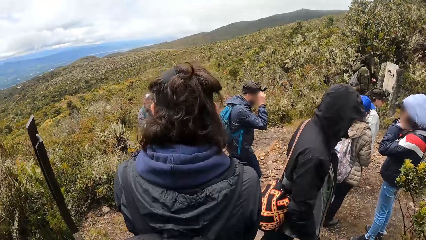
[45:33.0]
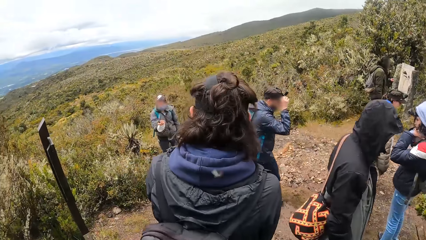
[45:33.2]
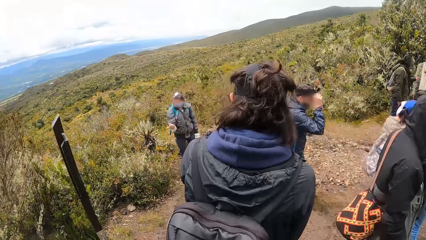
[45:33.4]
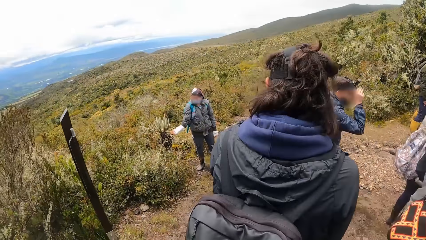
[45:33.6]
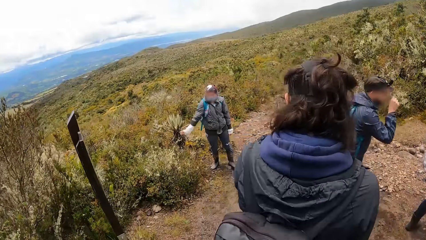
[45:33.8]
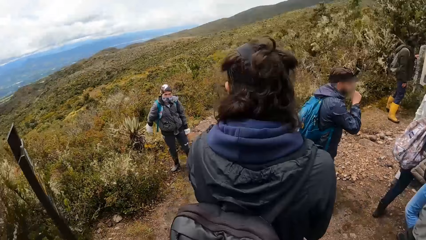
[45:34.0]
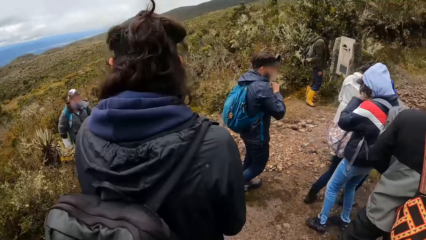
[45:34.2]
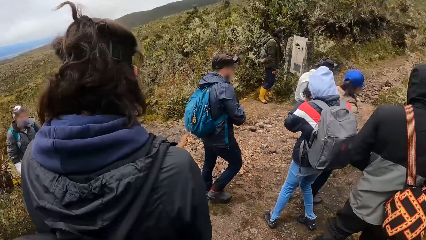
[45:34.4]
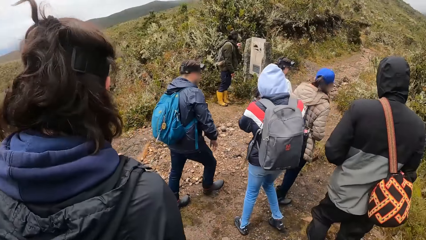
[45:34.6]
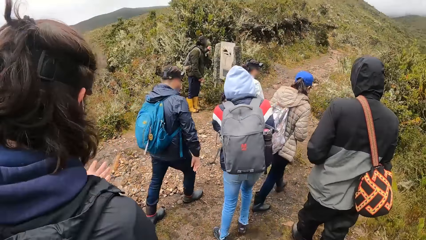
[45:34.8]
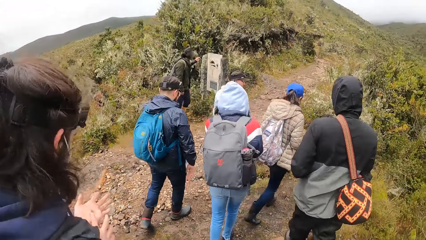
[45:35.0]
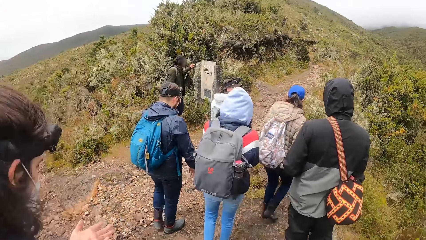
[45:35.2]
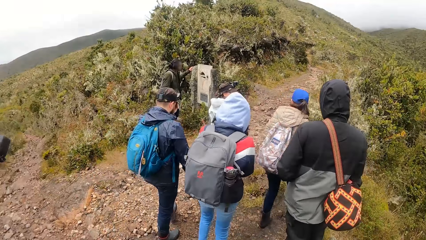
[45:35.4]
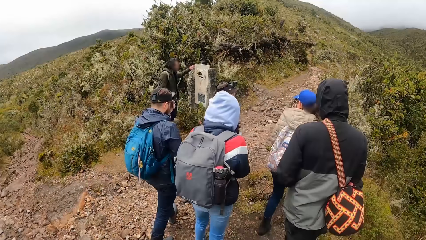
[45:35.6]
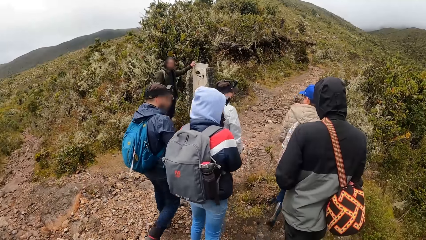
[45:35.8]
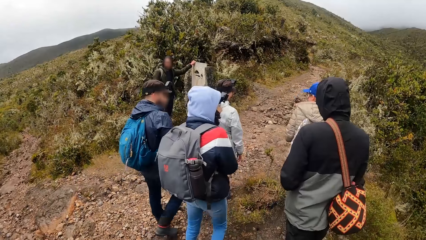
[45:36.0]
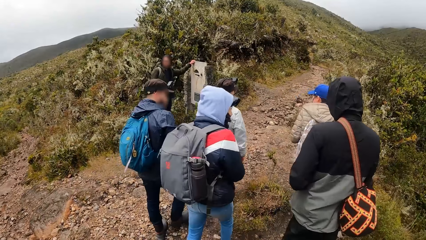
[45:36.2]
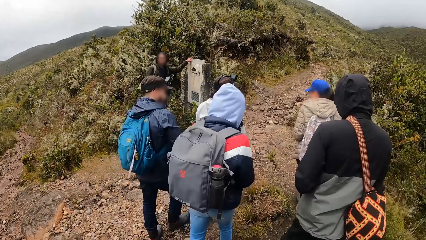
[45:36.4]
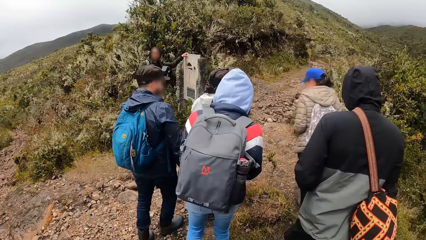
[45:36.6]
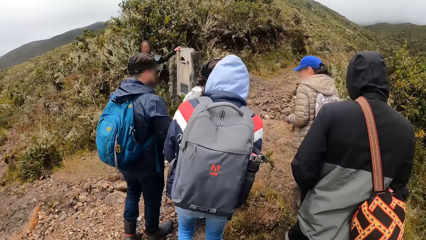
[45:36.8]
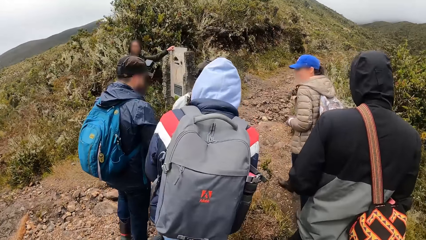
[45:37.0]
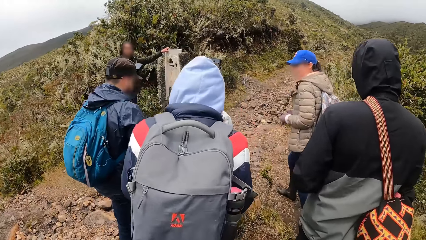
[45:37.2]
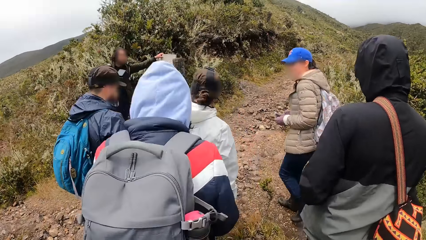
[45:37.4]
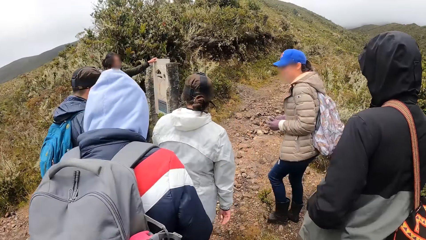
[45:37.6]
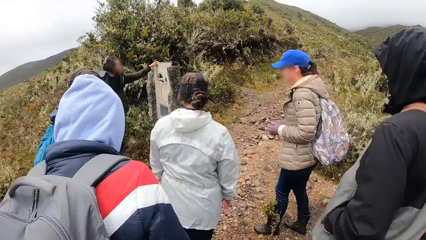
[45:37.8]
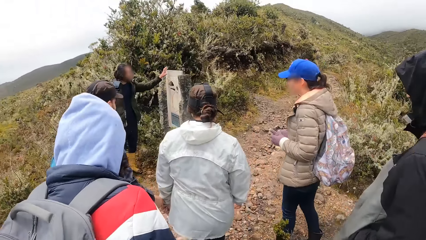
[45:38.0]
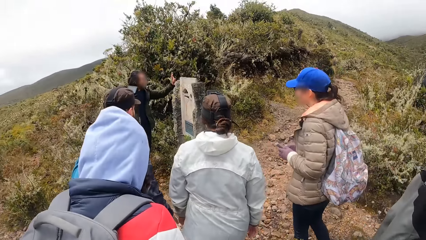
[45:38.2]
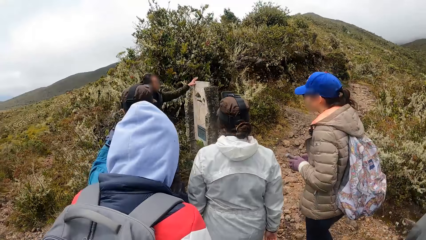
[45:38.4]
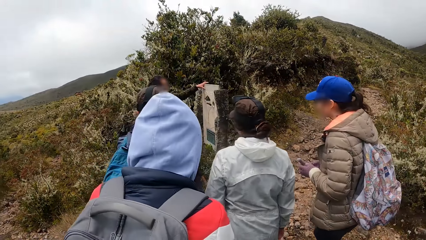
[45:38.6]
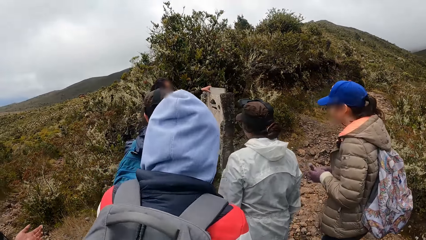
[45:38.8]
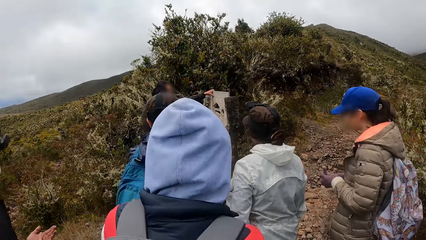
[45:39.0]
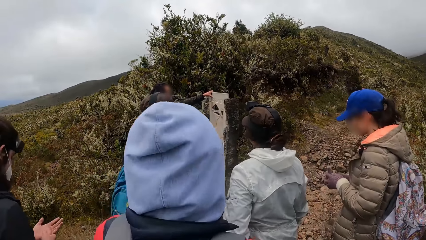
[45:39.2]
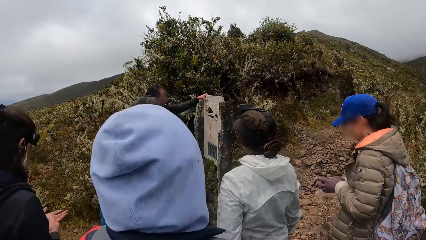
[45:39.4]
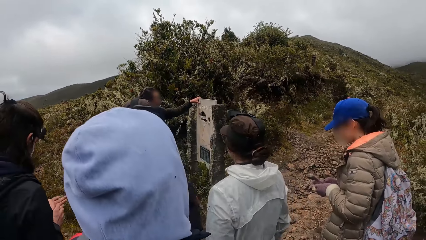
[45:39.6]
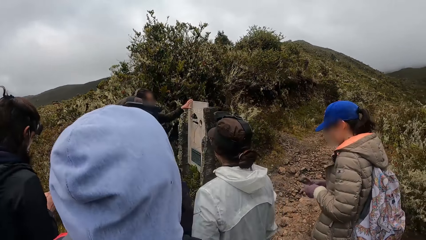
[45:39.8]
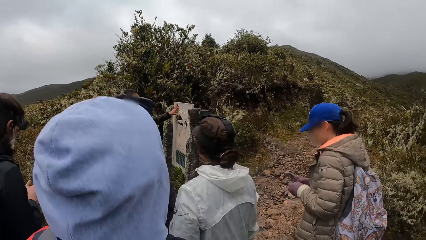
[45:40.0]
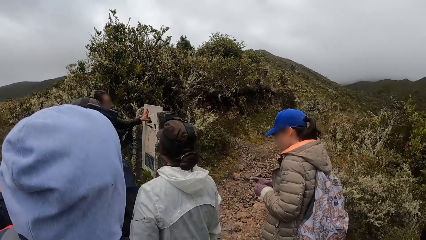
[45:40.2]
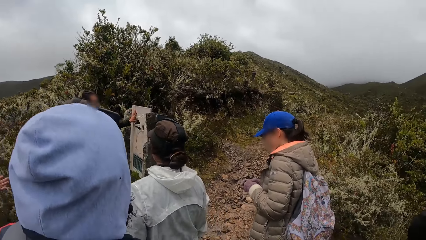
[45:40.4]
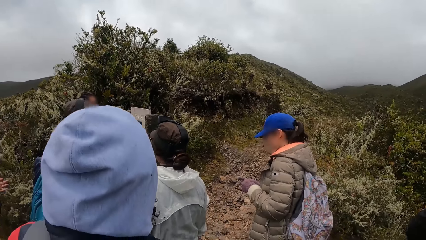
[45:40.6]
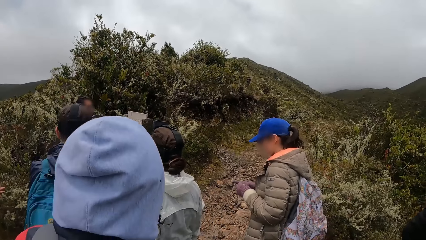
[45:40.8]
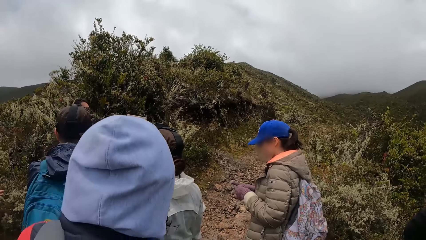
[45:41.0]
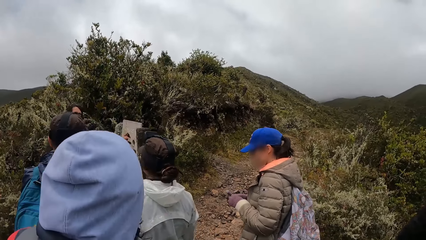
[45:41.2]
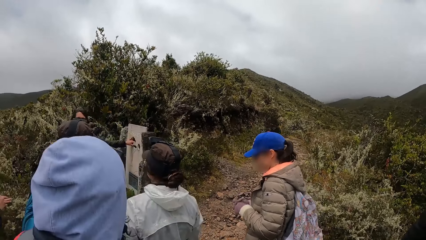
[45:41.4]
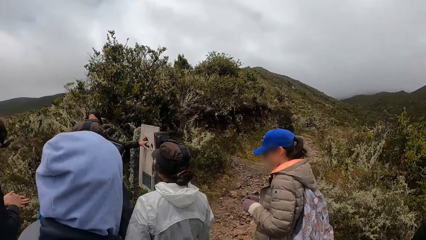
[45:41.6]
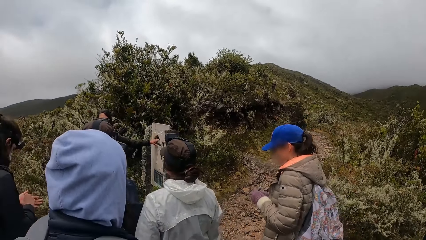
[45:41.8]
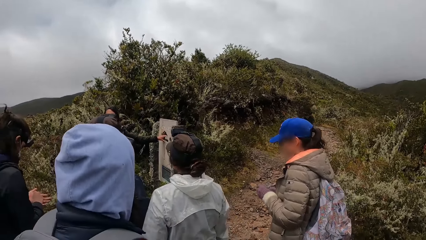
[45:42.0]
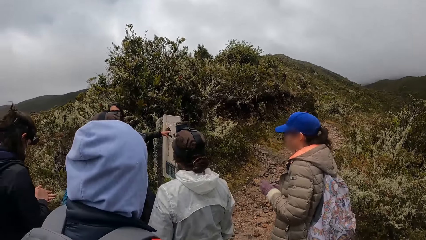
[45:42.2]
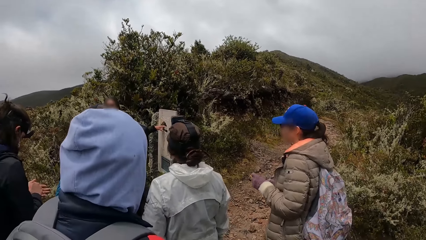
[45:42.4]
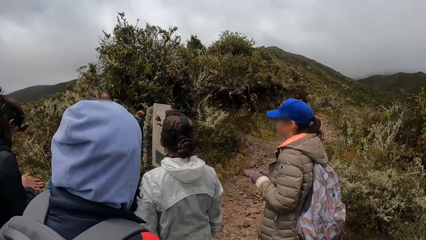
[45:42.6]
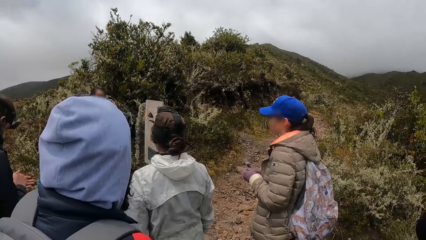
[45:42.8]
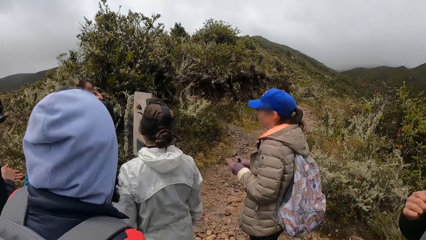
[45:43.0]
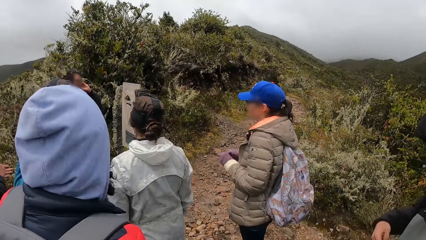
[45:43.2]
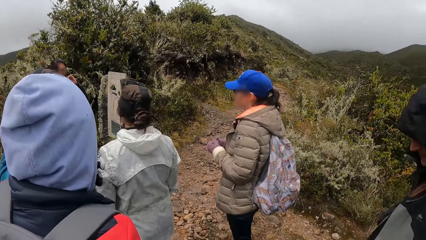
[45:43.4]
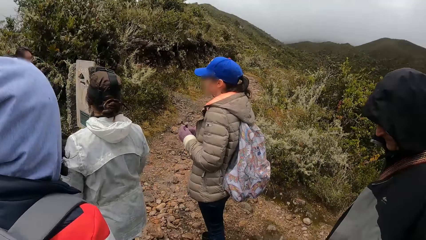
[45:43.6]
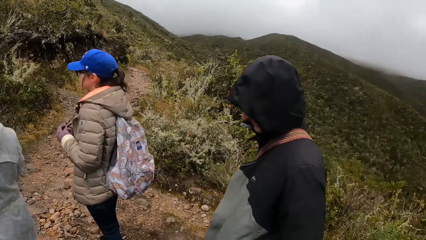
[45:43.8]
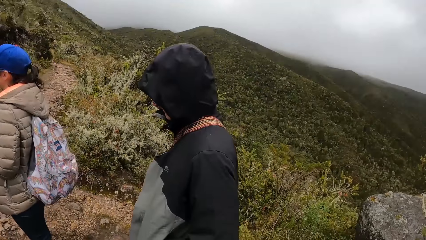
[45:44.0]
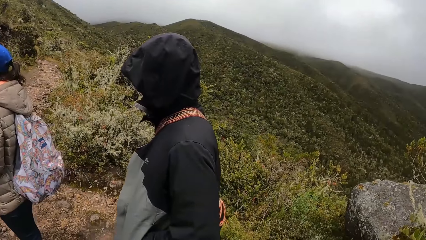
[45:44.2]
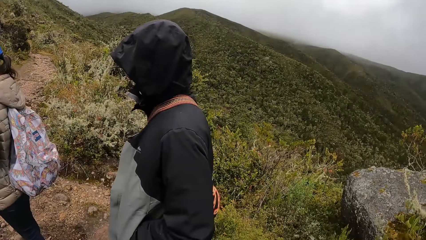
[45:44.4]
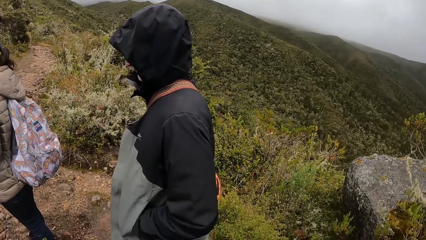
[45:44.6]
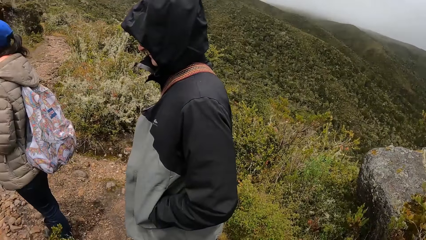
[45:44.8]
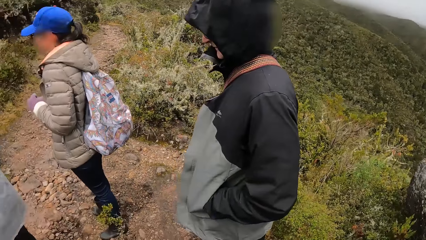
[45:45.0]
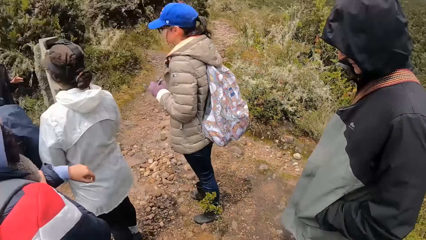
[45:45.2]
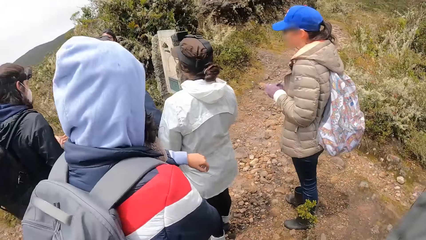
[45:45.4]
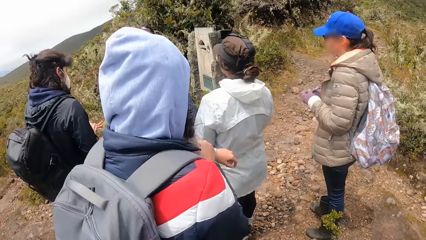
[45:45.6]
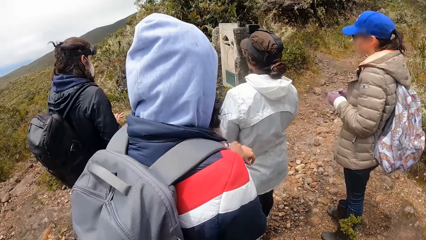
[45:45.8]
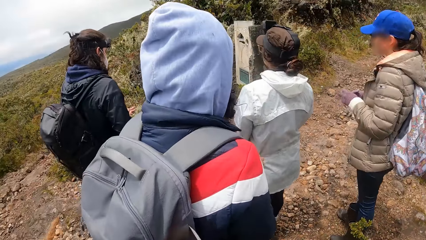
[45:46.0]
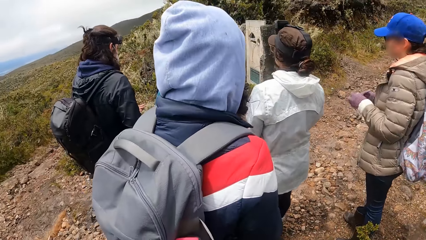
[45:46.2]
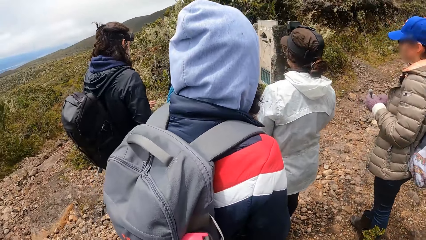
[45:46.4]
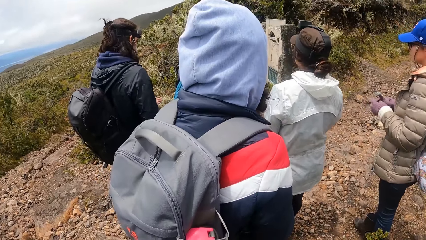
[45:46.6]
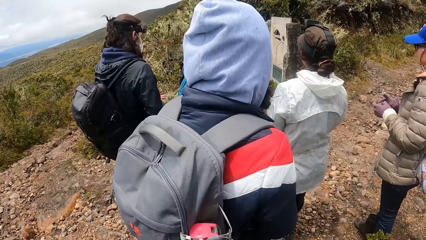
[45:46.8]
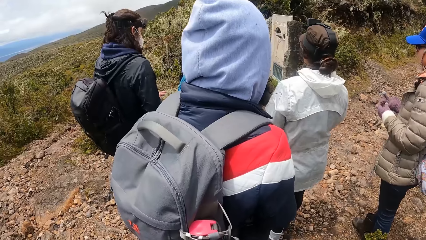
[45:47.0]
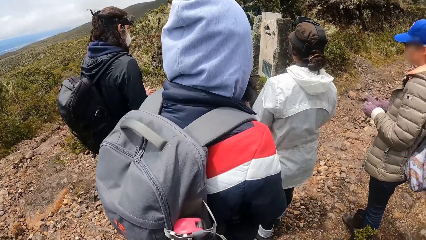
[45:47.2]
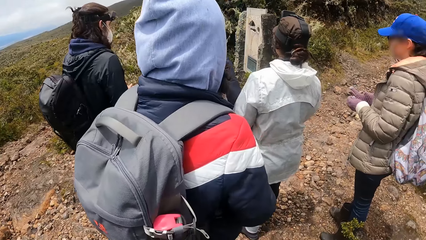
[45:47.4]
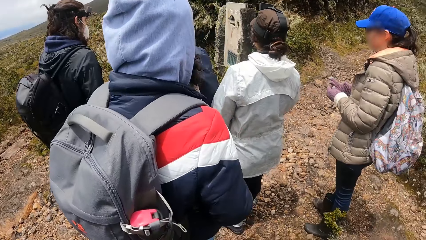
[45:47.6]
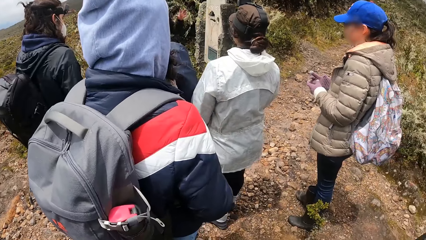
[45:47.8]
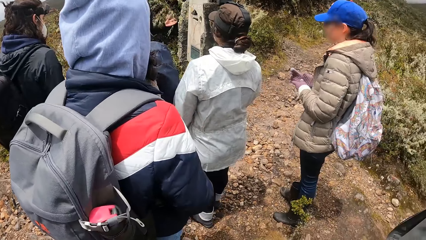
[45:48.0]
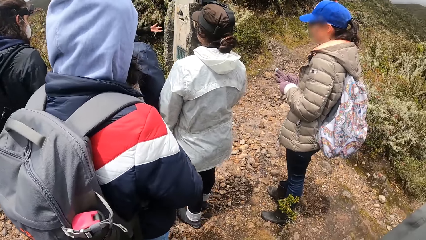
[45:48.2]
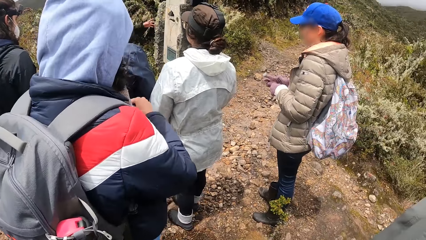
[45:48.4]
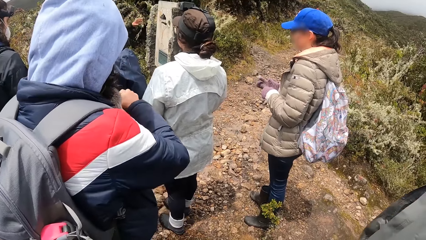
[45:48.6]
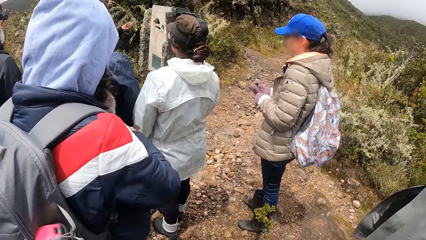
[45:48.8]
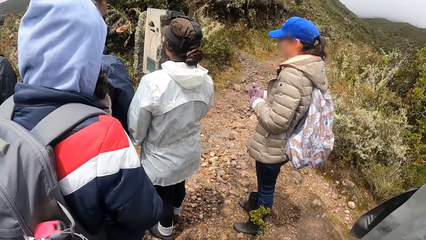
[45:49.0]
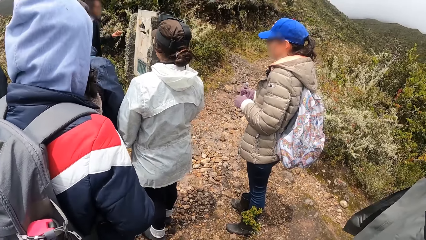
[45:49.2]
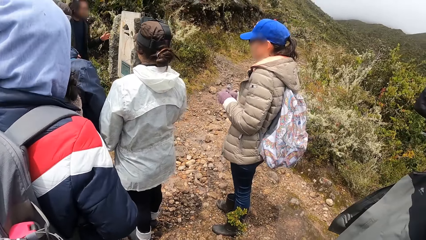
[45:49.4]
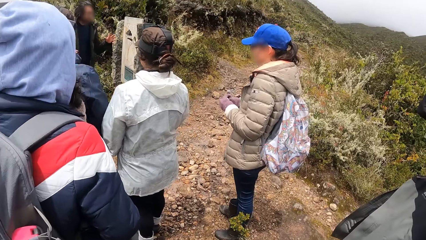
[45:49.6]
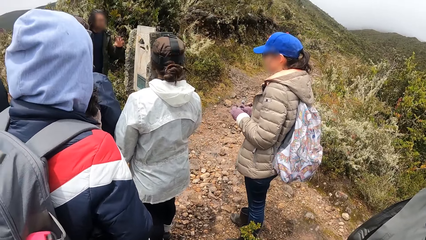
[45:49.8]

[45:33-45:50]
A man holds the post with his left hand. Some women walk on the ground. Some men walk on the ground. The women stand on the ground. The men stand on the ground.
